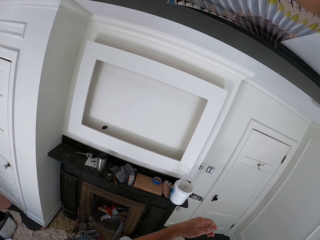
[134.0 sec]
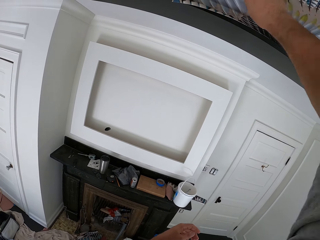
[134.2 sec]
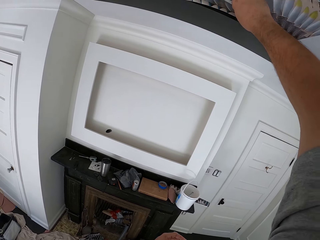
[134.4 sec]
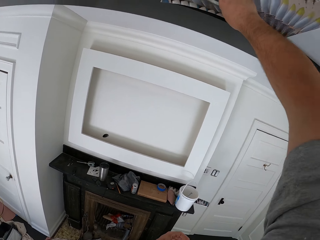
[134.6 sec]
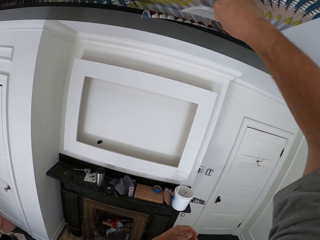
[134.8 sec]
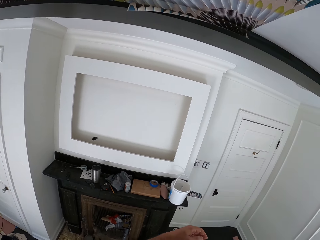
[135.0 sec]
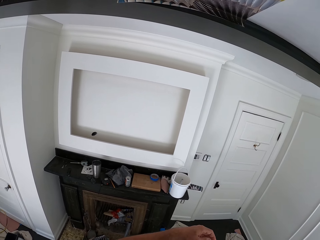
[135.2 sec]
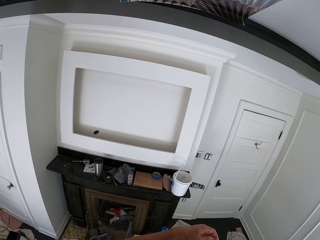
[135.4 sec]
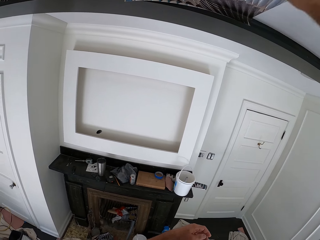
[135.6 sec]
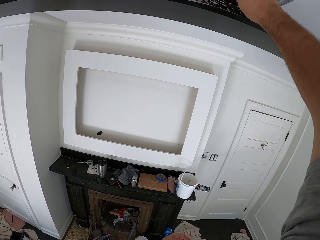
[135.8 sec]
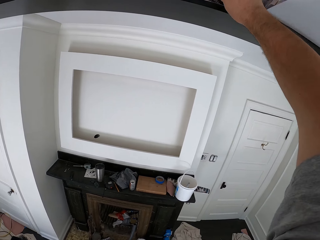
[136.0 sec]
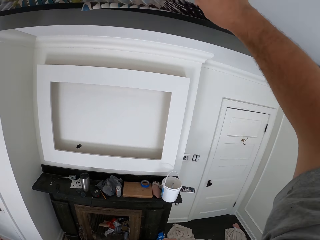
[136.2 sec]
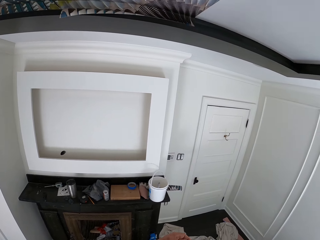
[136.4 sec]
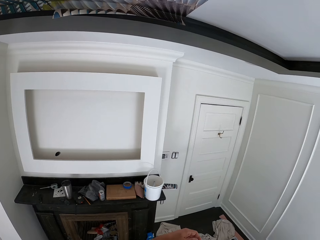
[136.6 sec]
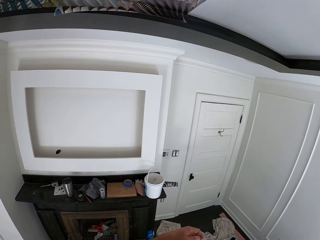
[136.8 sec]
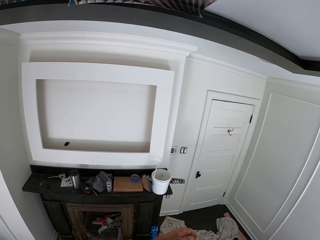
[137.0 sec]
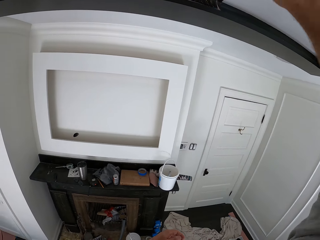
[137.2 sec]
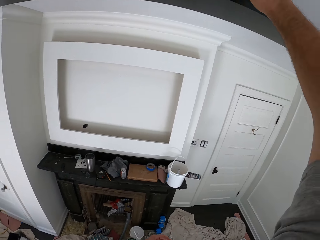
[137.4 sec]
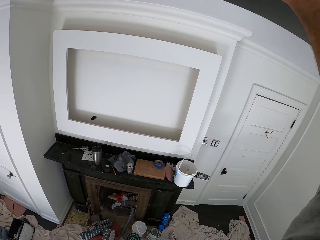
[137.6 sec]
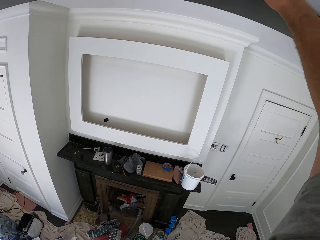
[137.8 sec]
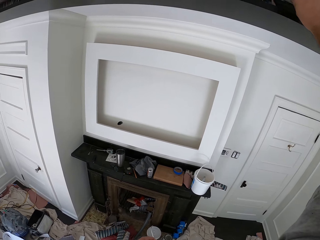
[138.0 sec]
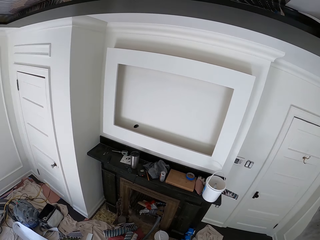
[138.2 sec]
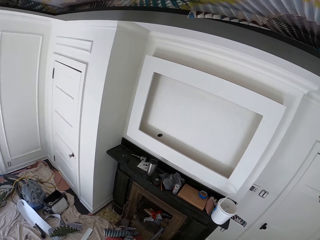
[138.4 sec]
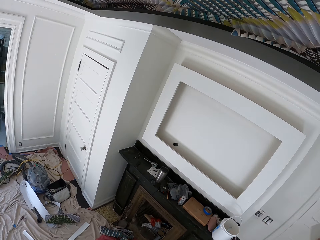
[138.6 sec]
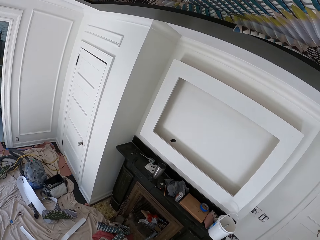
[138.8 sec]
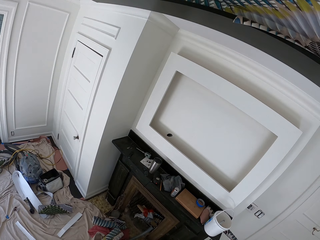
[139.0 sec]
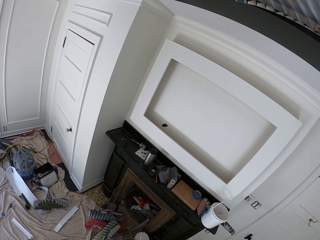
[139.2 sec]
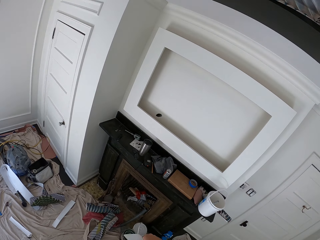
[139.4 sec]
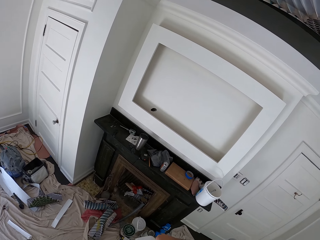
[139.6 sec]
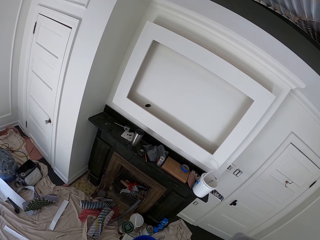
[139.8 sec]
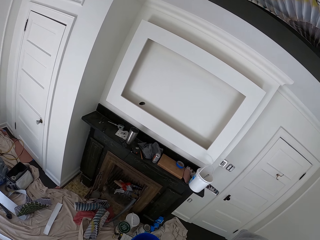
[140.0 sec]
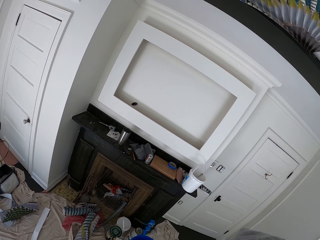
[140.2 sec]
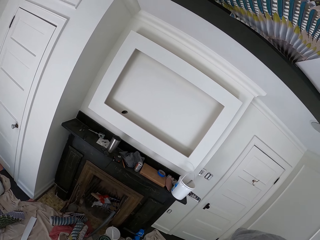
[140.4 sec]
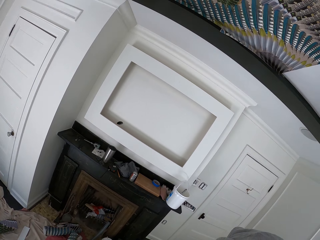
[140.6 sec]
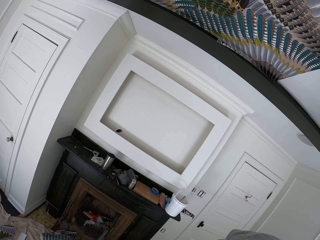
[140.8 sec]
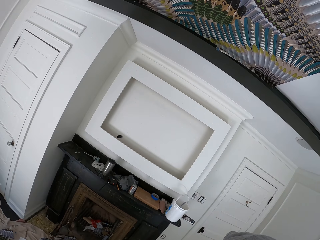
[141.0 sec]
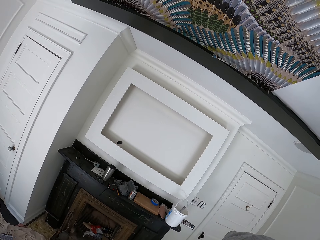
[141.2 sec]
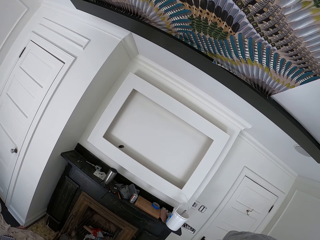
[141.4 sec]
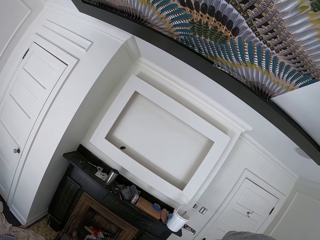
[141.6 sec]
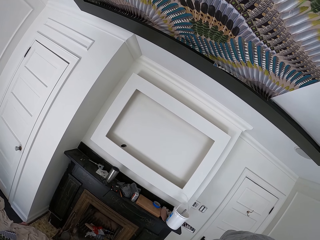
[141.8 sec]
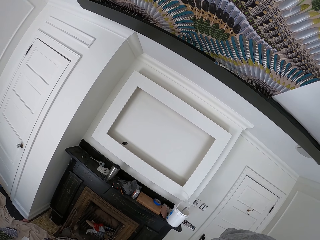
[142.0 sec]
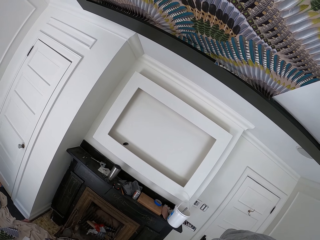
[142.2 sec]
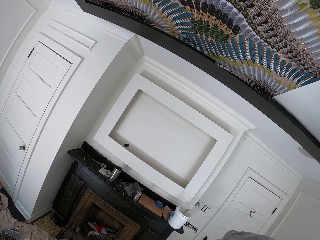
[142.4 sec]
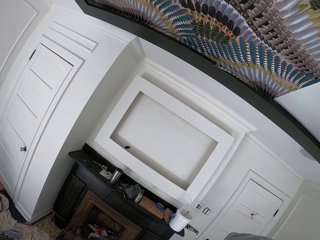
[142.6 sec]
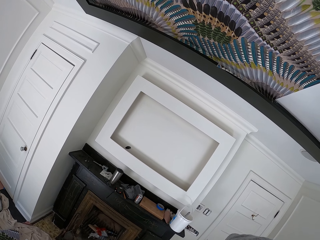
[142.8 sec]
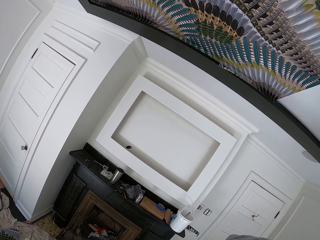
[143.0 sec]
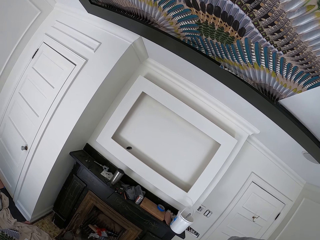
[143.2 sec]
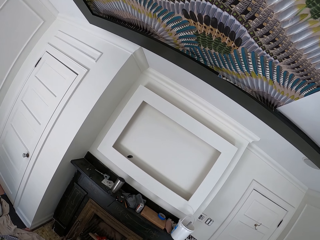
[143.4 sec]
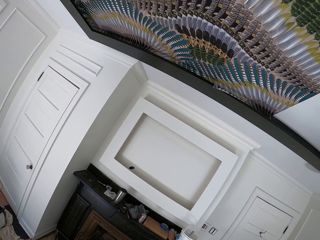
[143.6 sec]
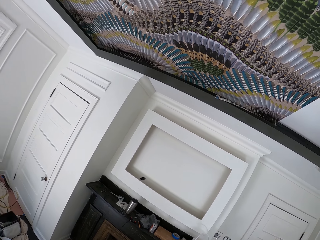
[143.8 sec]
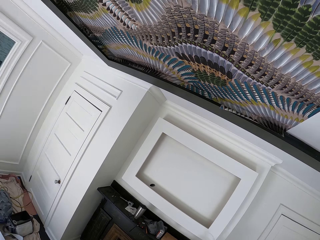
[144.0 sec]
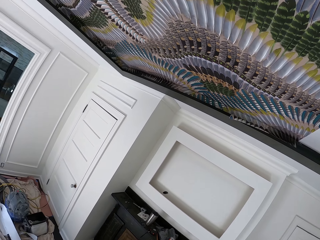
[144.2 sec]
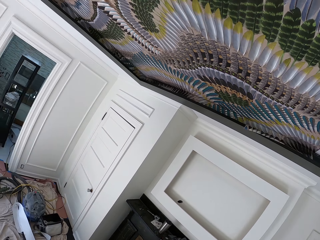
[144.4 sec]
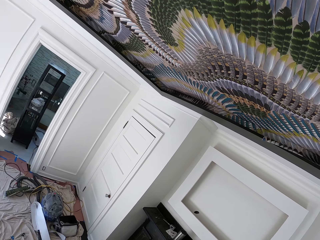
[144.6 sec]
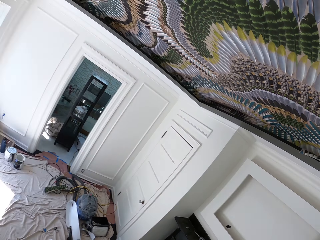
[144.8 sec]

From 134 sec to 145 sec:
The camera wearer looks at the ceiling.

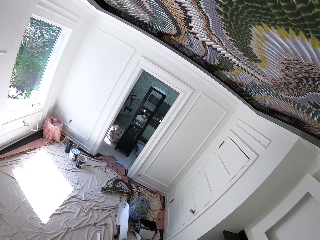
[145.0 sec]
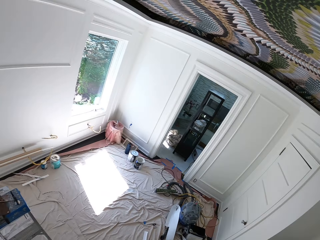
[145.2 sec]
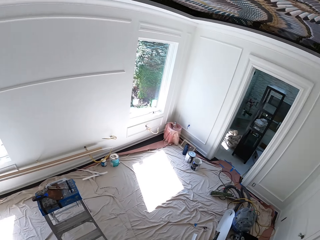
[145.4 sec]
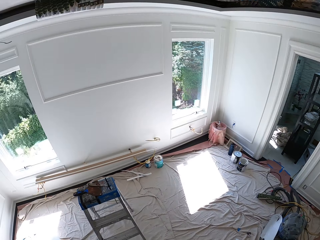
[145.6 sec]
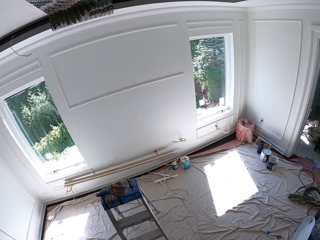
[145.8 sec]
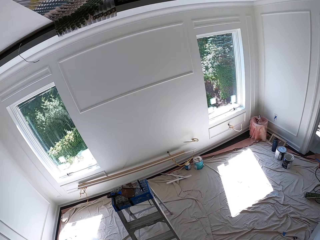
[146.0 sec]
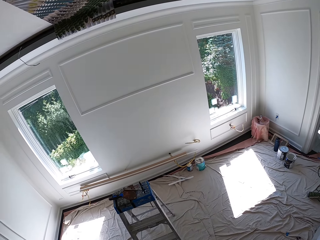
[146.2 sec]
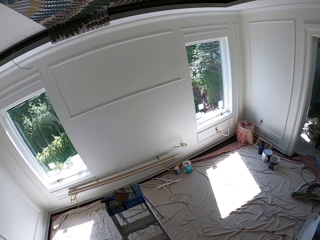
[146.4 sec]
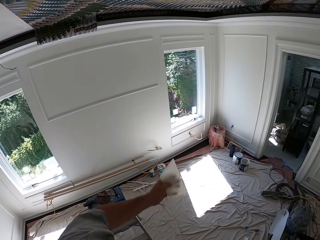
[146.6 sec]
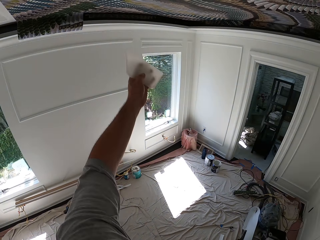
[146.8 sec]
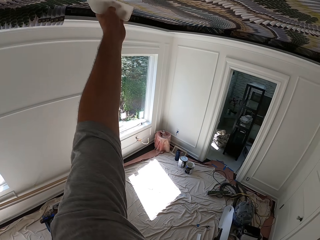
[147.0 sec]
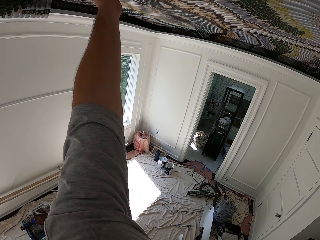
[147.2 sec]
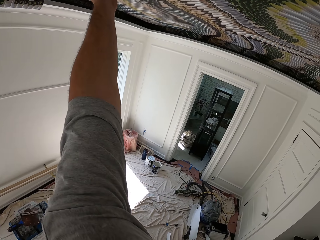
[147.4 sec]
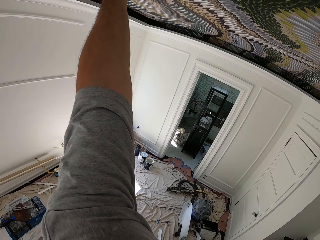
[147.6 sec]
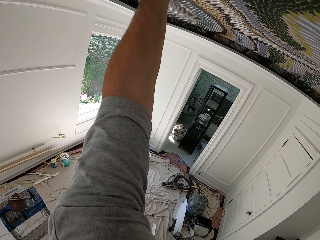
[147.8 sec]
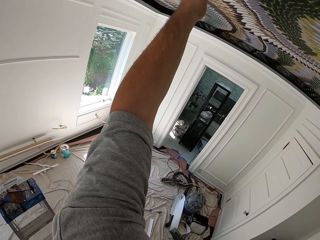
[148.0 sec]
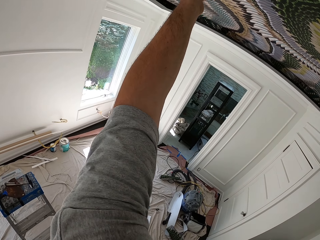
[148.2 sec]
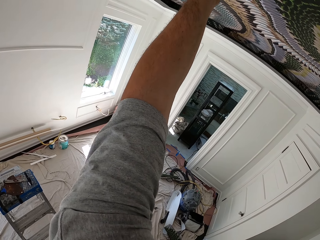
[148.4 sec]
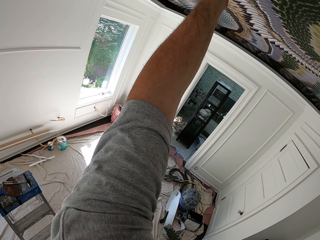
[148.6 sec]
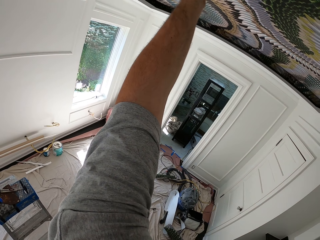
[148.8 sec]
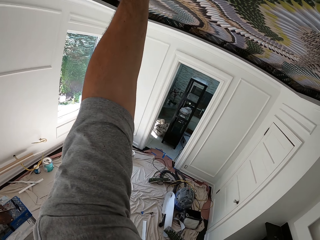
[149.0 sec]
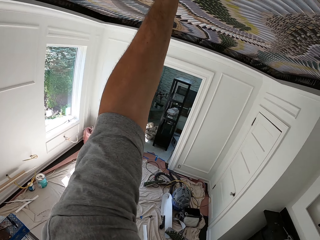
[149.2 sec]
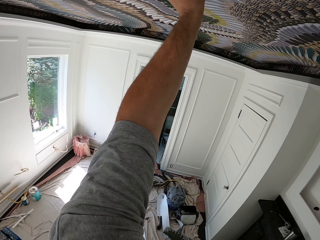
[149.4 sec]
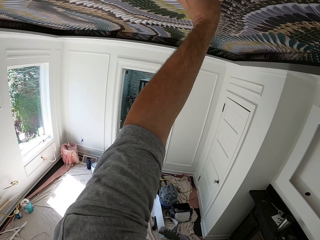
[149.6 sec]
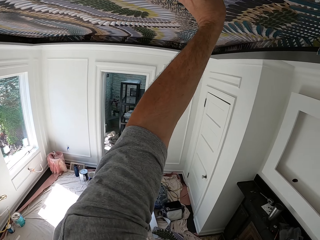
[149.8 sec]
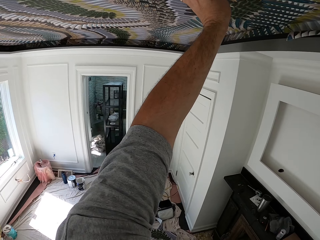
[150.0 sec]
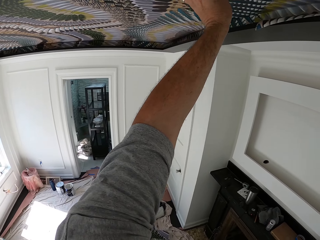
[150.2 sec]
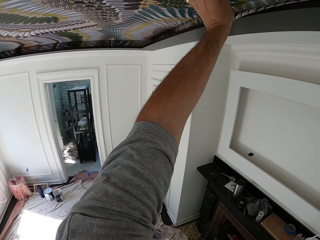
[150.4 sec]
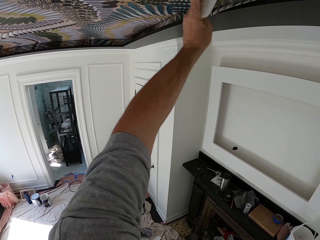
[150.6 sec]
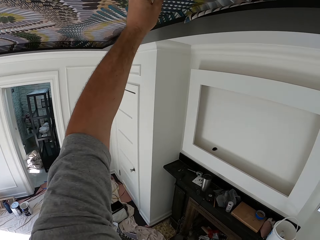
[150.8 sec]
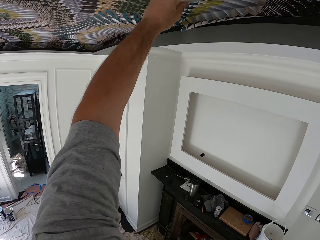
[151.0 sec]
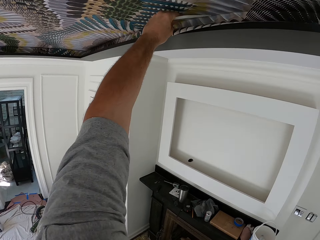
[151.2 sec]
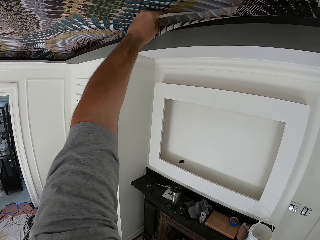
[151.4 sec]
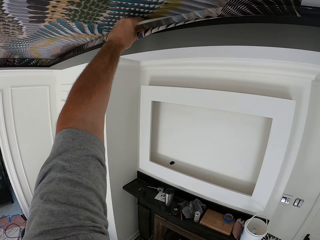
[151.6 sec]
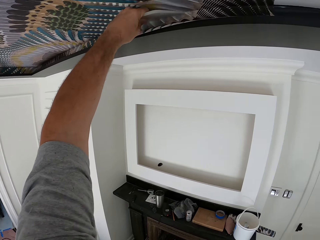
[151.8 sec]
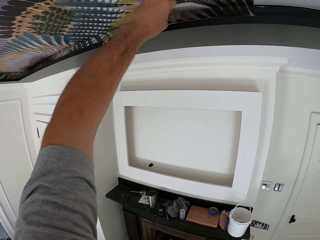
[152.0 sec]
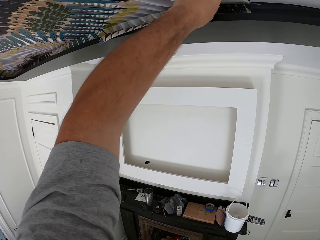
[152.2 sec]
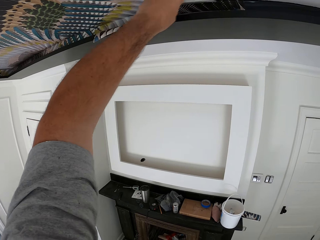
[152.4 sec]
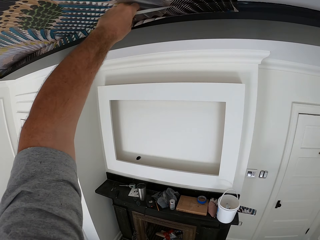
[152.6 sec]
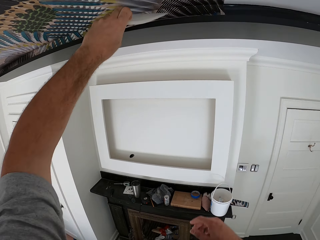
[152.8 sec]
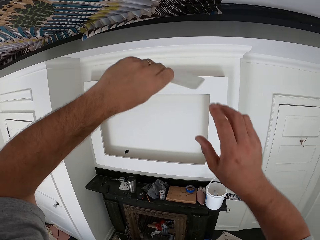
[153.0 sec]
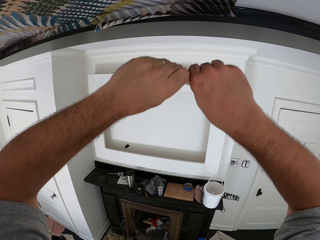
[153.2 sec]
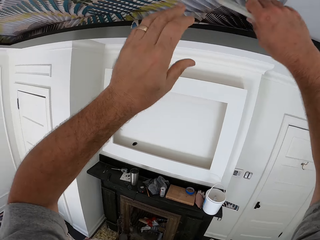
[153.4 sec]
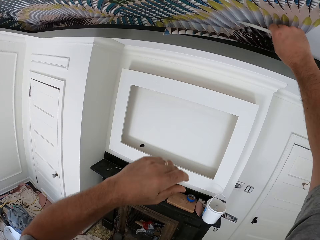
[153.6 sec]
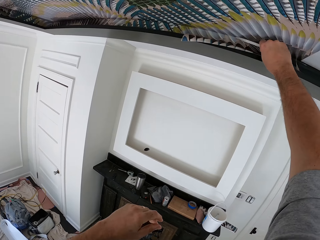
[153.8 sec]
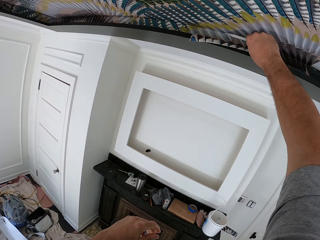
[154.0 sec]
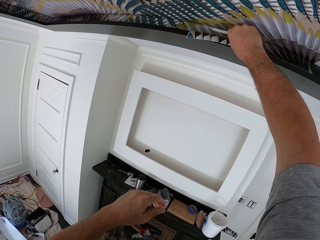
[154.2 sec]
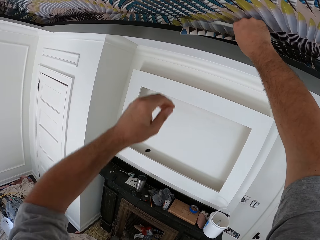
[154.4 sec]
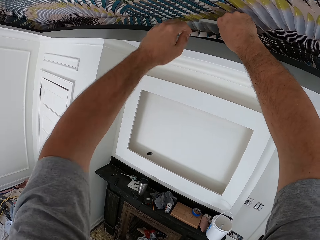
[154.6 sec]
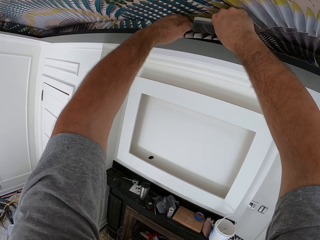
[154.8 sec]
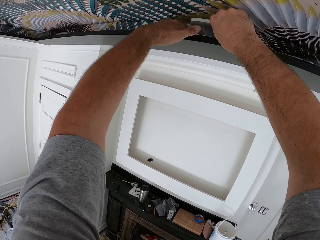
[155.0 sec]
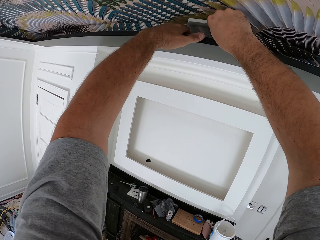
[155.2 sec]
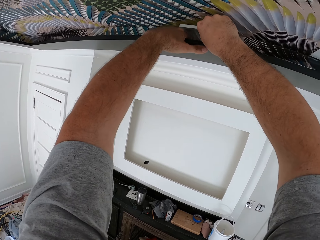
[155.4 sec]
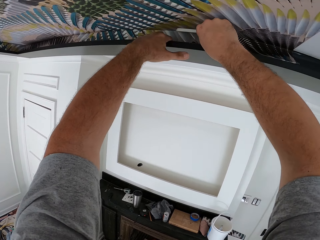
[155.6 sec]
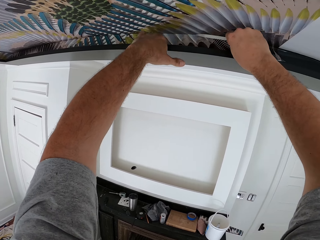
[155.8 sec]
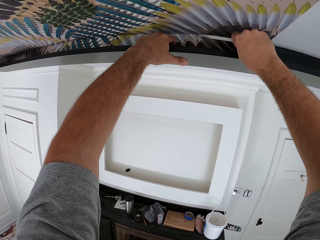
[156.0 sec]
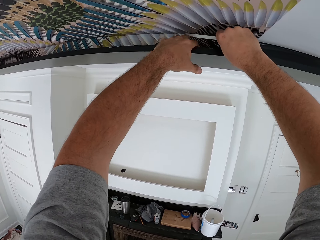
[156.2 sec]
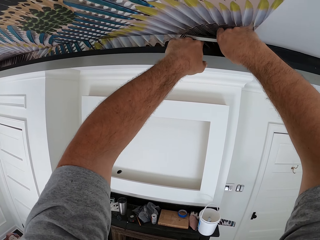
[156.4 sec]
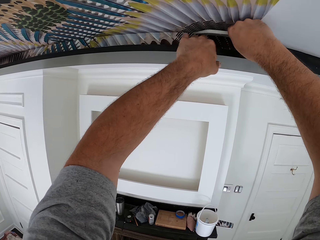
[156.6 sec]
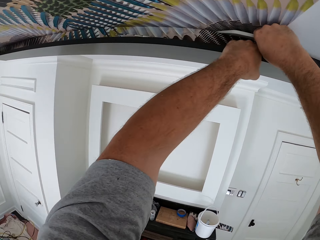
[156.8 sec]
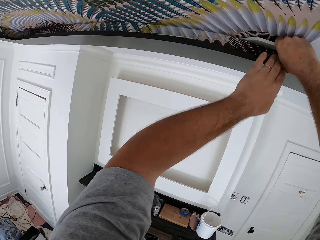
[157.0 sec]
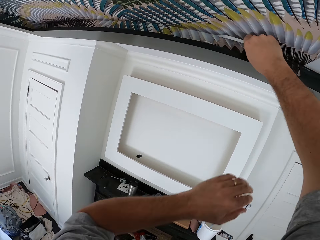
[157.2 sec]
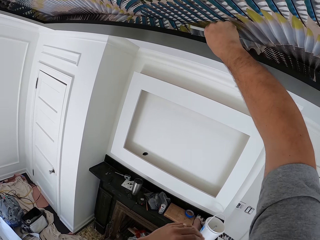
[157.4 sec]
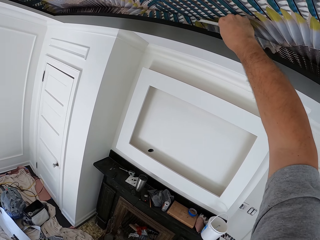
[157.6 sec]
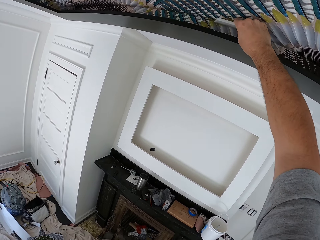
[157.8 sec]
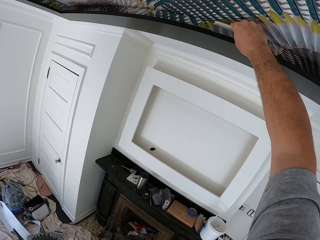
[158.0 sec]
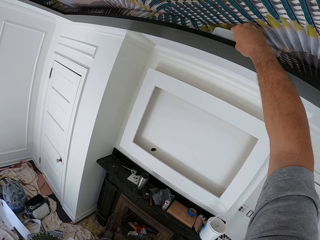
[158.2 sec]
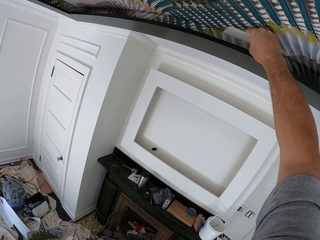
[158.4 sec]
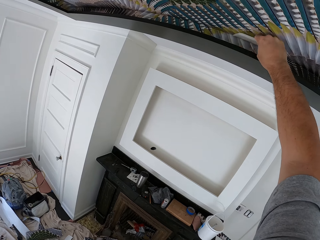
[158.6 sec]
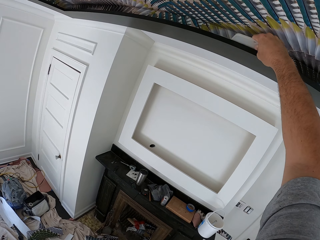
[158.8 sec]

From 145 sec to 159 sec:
The camera wearer smoothens the wallpaper with the wallpaper smoother in his left hand. He moves the wallpaper smoother to his right hand. He smoothens the wallpaper with the wallpaper smoother in his right hand. He tucks the wallpaper on the edge of the ceiling.
